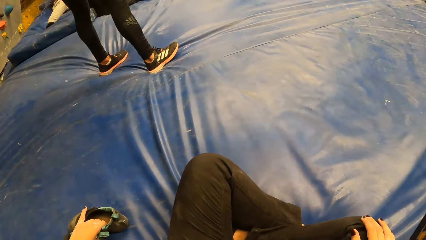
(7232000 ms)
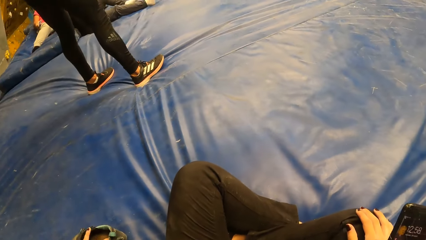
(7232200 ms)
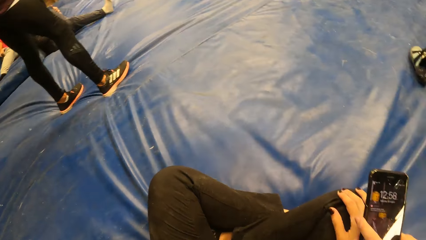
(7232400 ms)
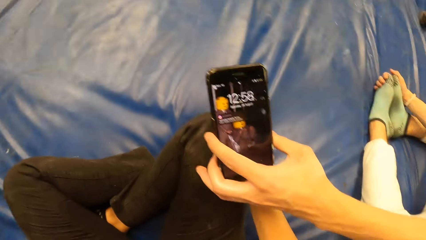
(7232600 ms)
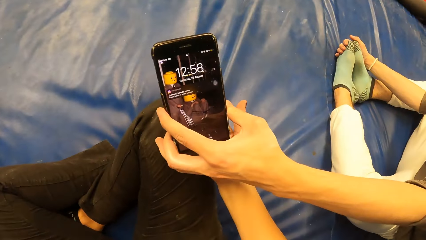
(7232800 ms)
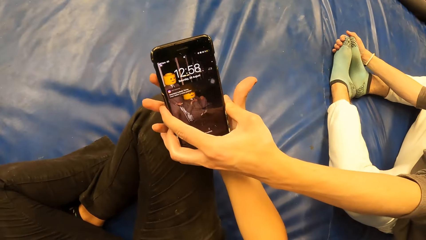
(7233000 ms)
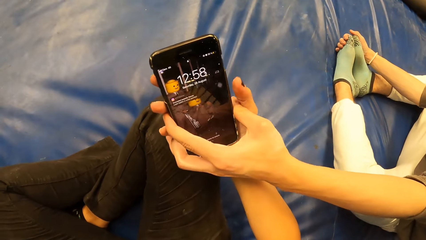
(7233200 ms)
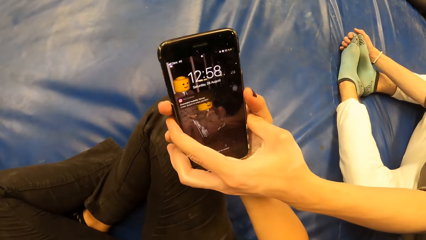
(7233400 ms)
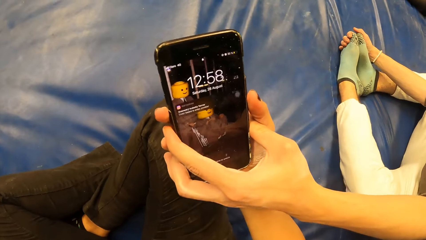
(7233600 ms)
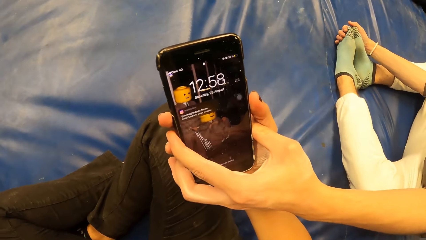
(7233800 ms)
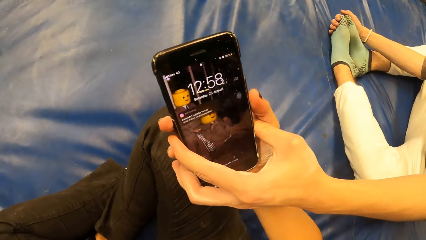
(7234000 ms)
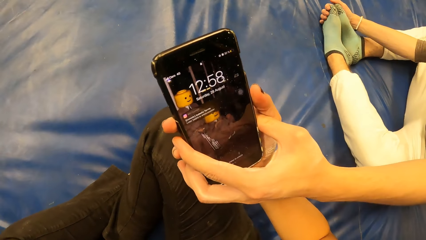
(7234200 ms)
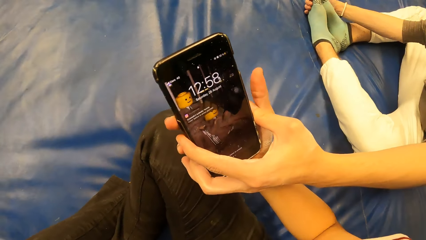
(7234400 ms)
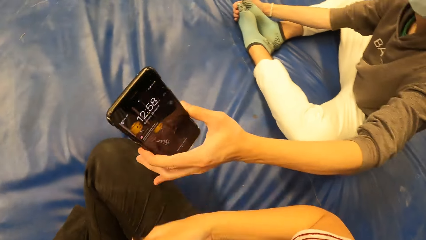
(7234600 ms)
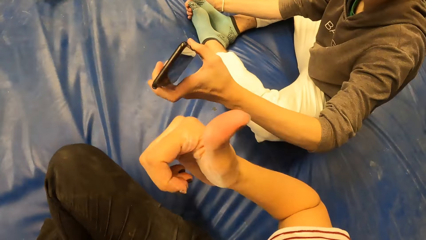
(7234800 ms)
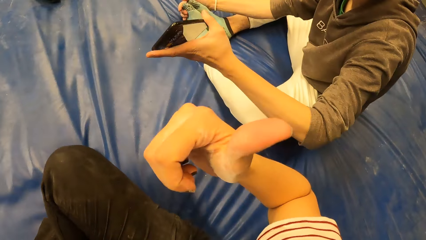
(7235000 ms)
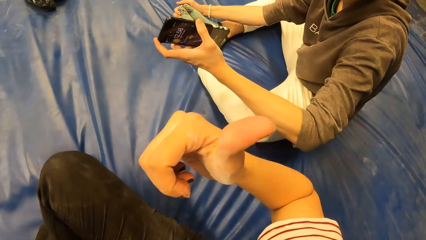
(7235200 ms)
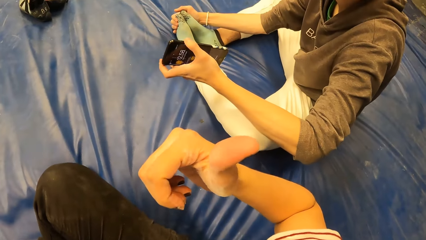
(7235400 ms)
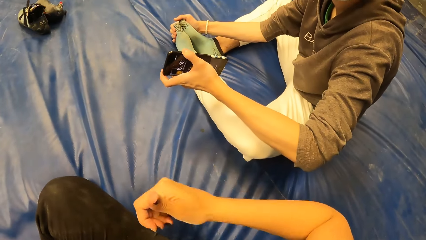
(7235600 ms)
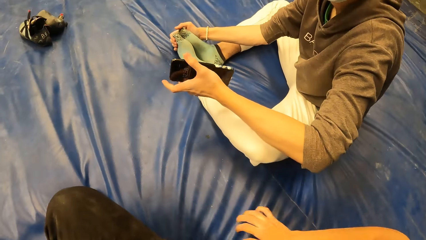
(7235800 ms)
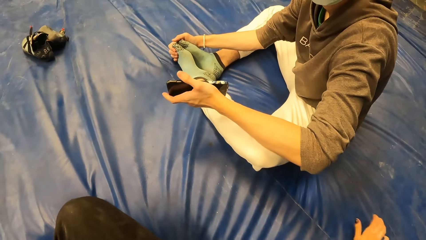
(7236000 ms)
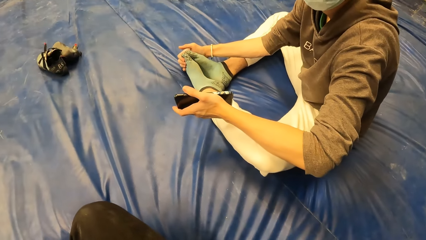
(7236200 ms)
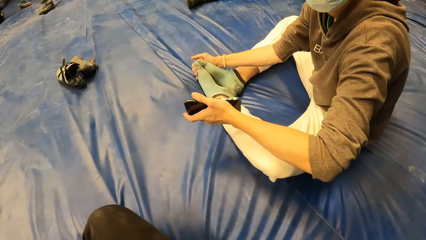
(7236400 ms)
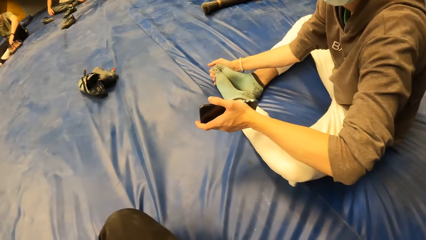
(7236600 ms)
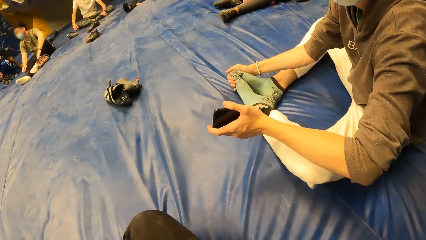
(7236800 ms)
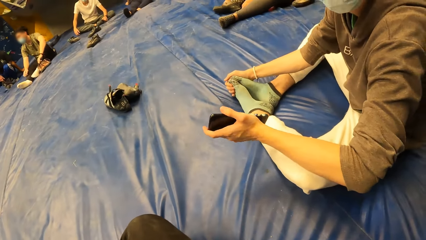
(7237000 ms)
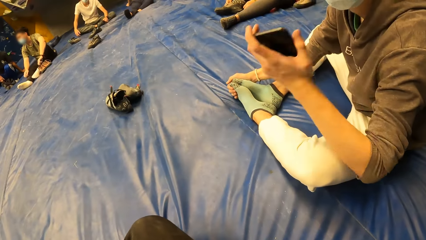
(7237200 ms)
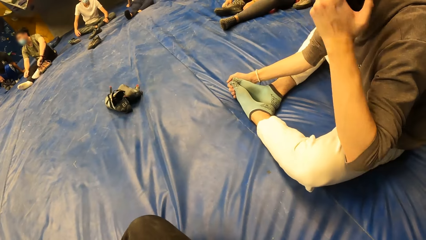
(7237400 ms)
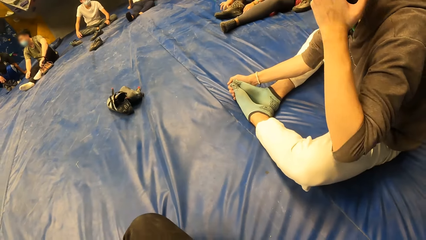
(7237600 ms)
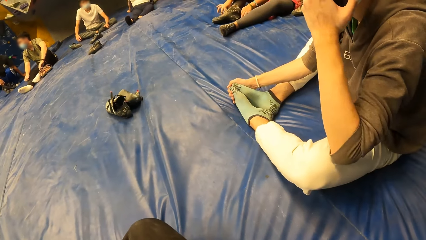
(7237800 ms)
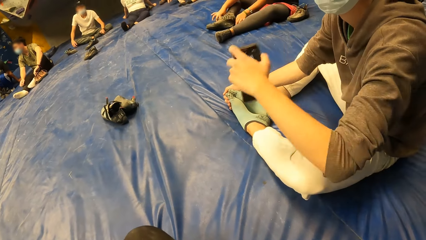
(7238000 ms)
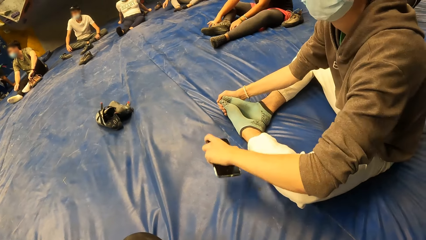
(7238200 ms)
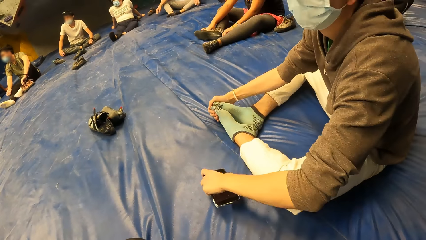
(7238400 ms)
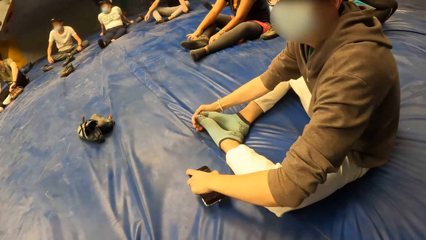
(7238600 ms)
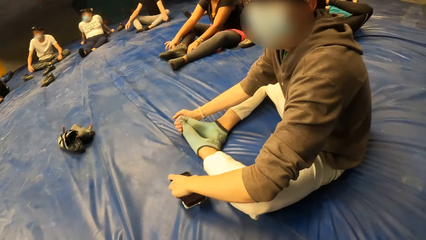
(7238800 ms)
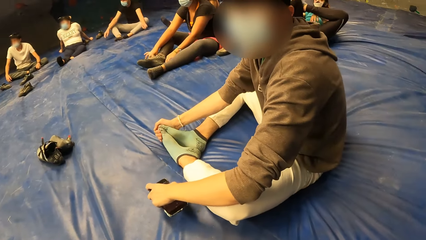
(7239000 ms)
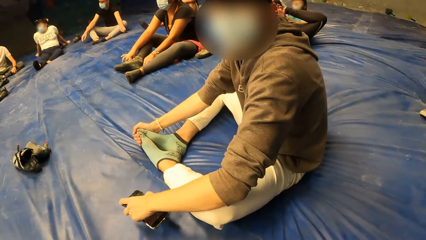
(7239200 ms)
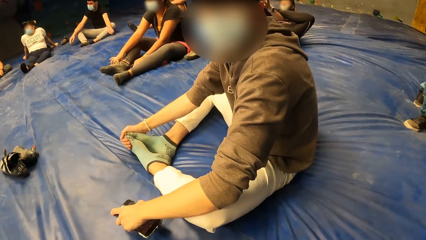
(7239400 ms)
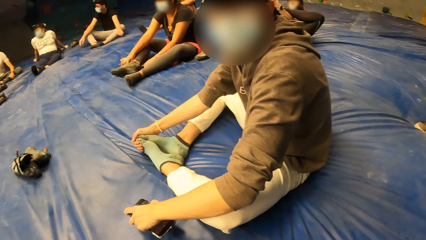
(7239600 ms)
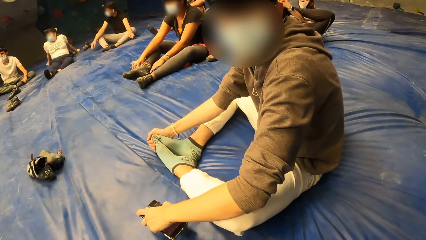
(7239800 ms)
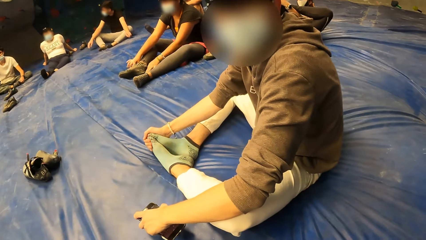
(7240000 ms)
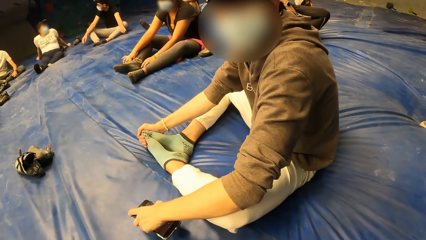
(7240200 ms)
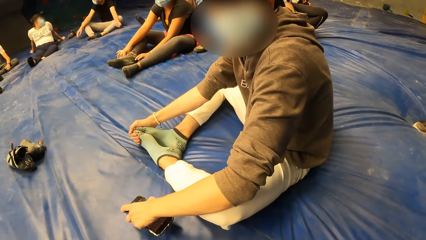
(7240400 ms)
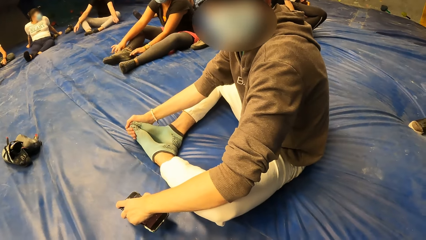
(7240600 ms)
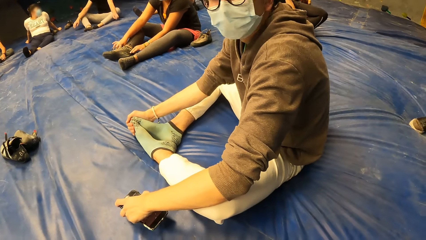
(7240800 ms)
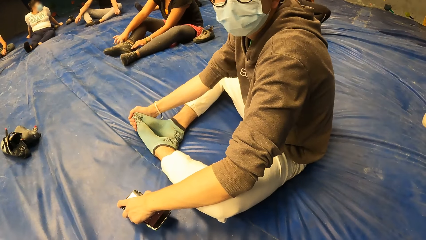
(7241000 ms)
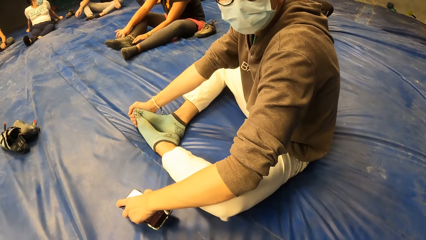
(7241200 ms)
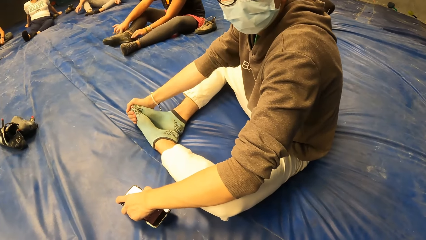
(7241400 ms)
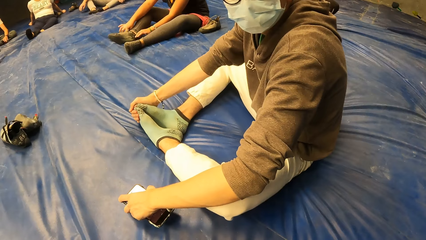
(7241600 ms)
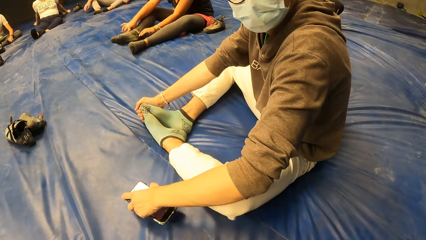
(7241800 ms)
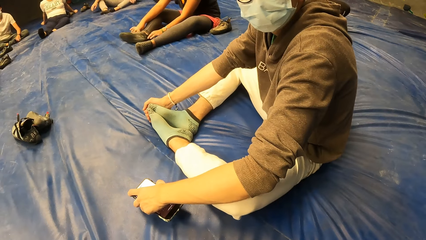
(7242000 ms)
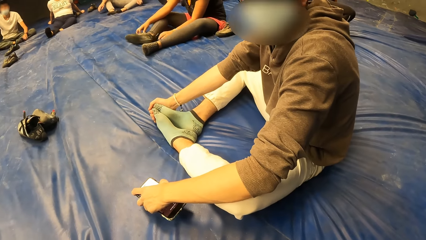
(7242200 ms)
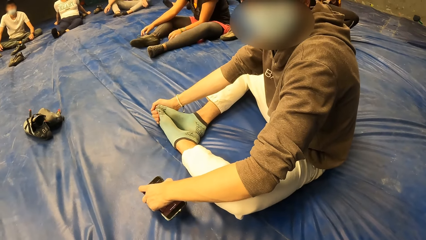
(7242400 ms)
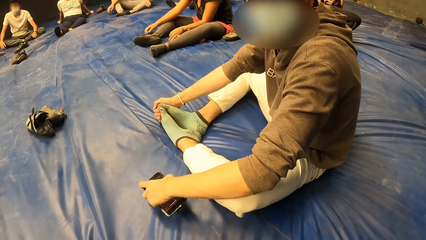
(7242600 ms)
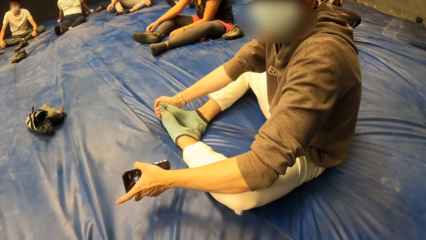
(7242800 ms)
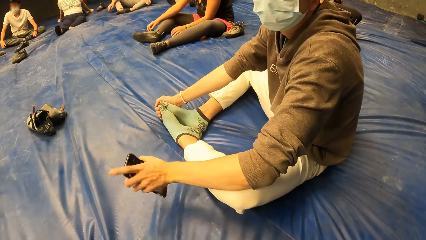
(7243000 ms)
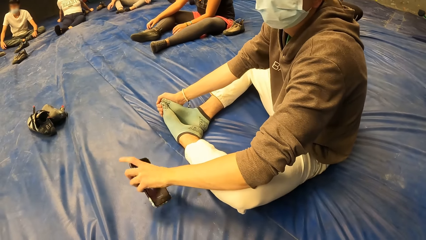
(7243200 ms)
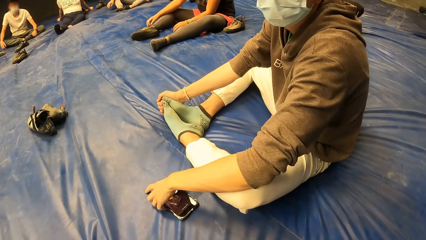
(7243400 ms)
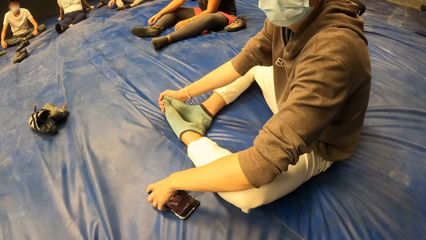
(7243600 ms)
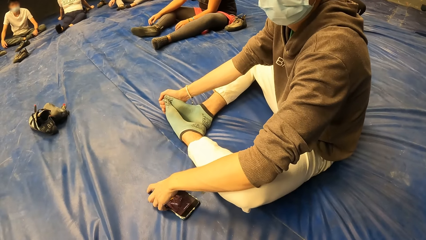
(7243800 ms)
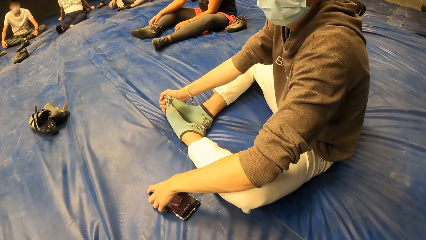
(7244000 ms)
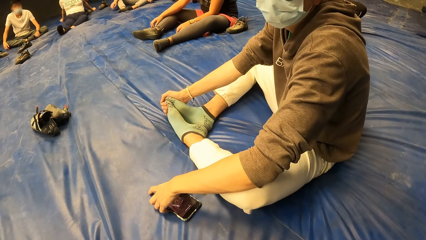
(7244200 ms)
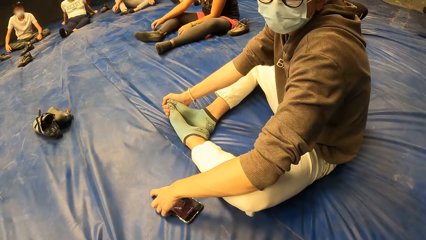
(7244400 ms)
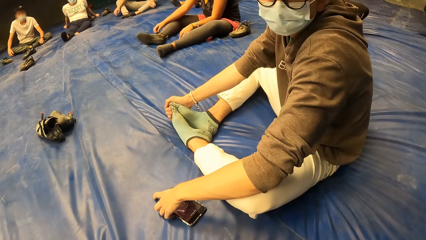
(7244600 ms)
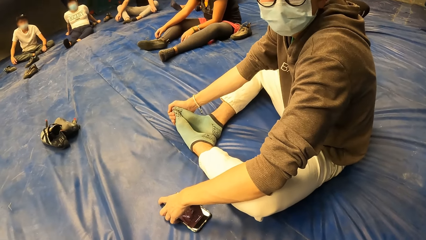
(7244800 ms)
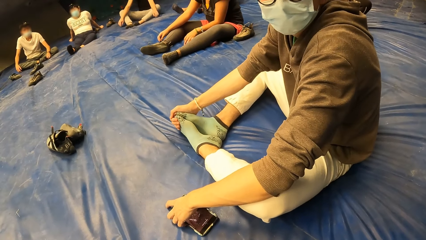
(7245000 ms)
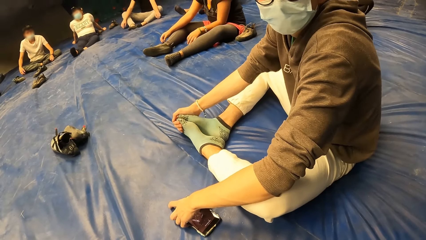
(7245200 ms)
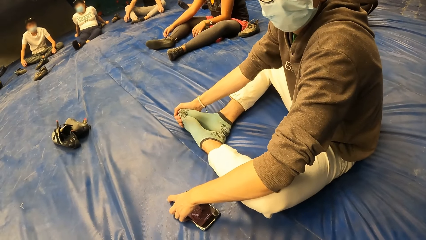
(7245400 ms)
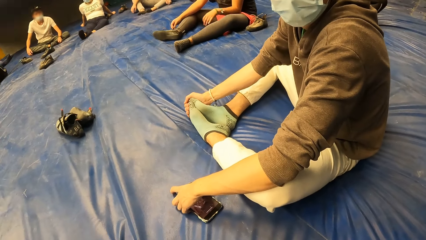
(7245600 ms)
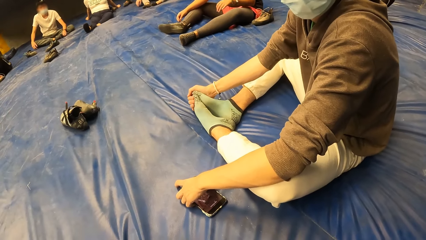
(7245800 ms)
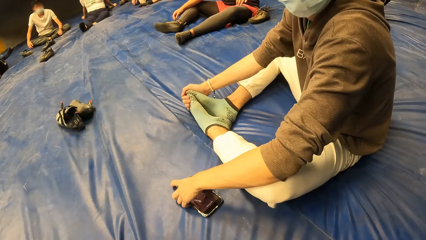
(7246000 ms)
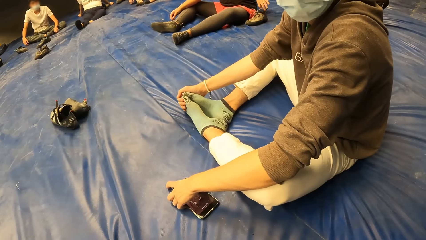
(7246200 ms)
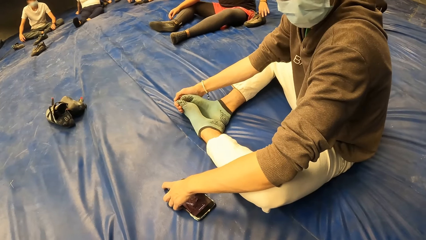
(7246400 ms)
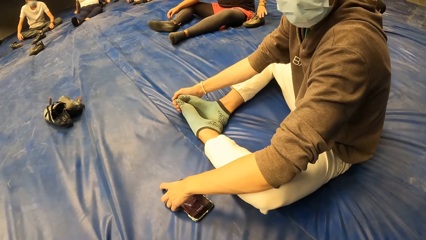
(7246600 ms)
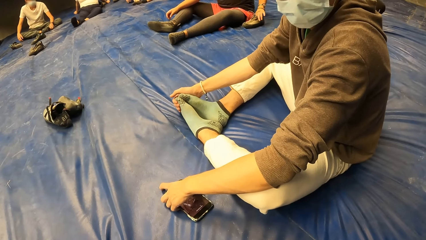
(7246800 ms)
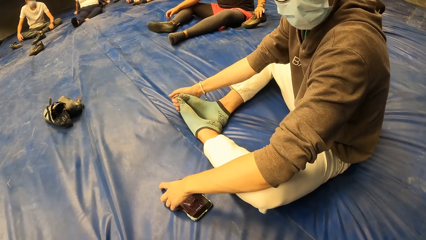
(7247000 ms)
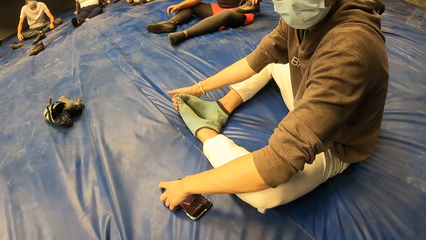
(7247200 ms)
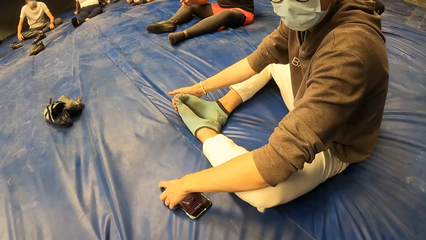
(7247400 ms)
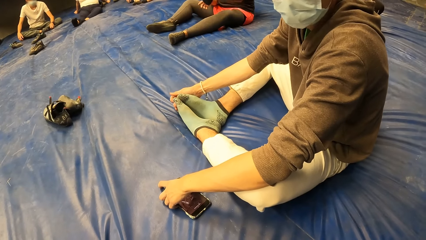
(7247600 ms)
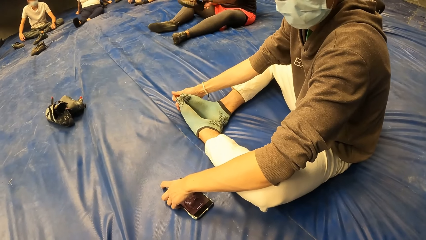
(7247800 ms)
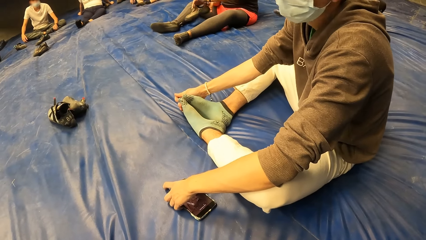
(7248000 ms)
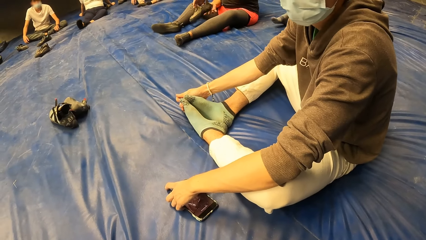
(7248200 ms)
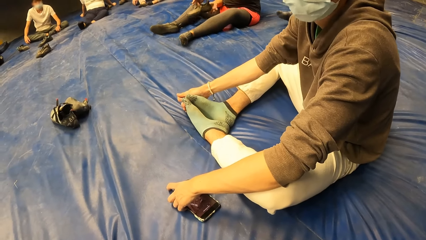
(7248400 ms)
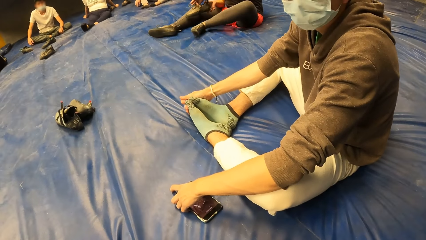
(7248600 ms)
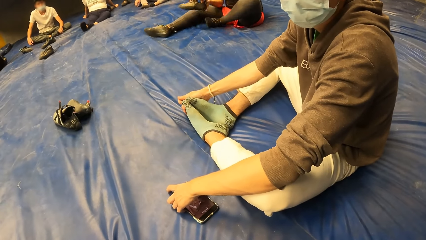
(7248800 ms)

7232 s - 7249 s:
The camera wearer touches his shoes with the left hand. A man gives the camera wearer a phone with his left hand. The camera wearer stares at the phone. He touches the phone of the man. The man collects the phone from the camera wearer with his left hand. The camera wearer points backwards with a finger. He touches on the mat with the right hand. He stares around. He interacts with the man. The man drops the phone with his left hand on the mat.
